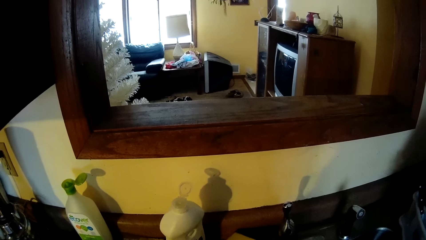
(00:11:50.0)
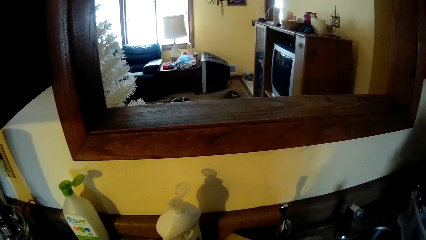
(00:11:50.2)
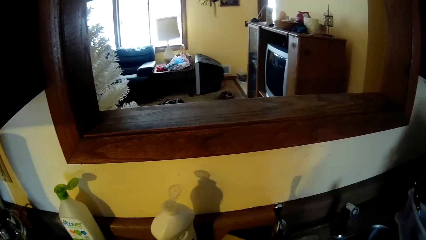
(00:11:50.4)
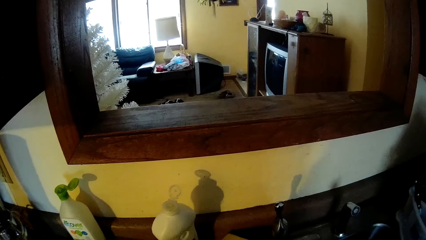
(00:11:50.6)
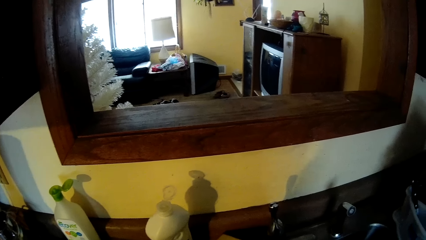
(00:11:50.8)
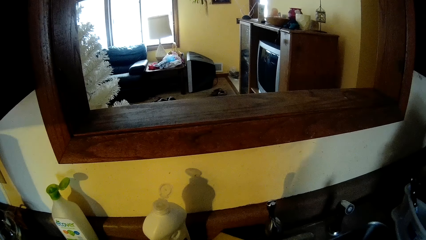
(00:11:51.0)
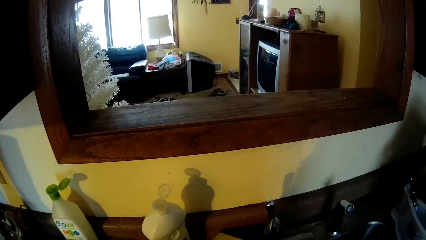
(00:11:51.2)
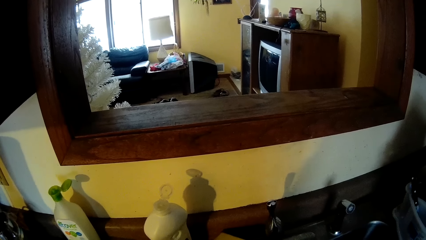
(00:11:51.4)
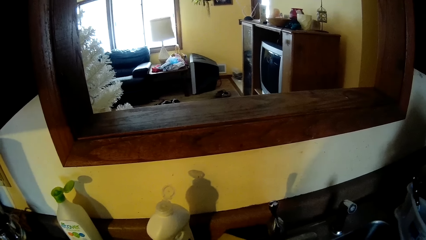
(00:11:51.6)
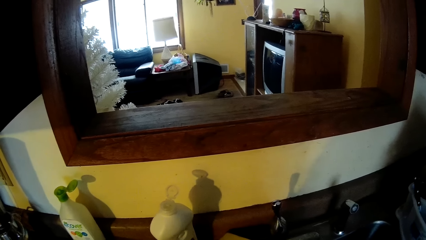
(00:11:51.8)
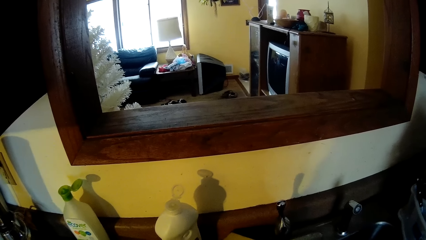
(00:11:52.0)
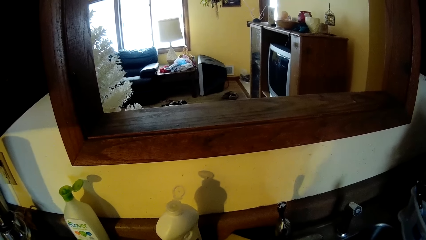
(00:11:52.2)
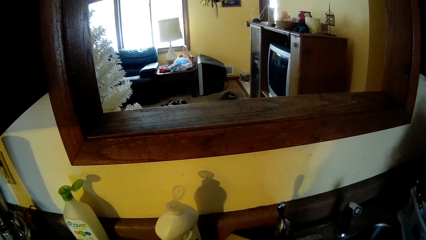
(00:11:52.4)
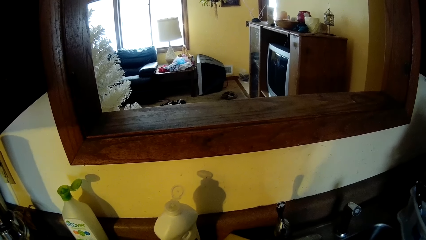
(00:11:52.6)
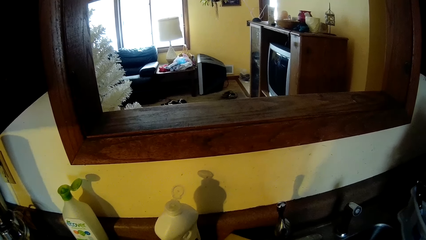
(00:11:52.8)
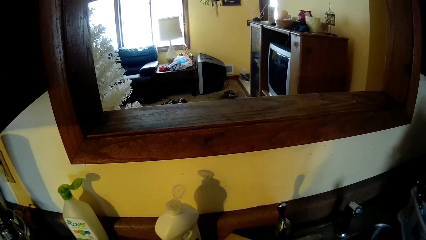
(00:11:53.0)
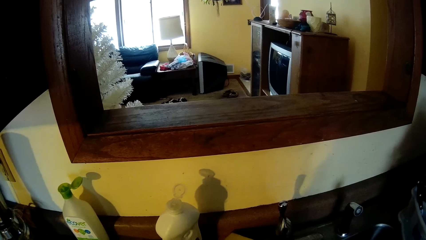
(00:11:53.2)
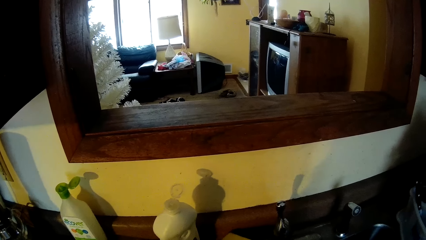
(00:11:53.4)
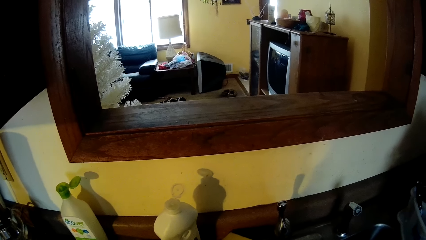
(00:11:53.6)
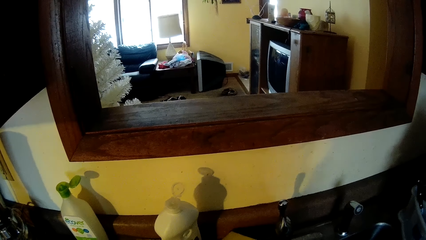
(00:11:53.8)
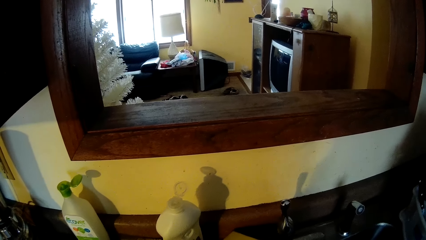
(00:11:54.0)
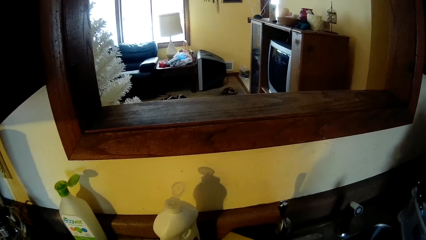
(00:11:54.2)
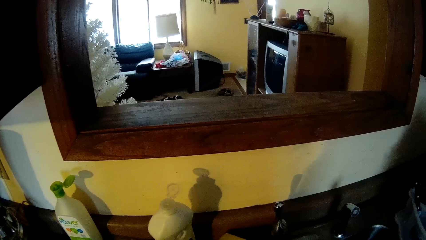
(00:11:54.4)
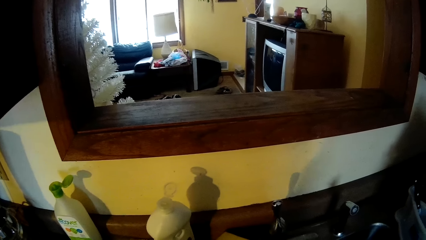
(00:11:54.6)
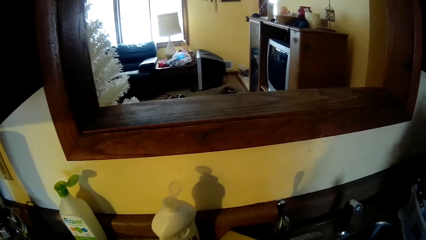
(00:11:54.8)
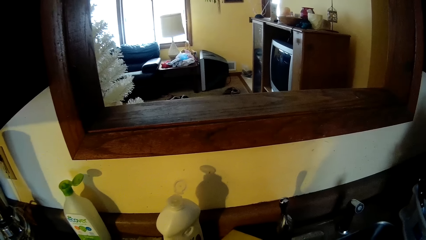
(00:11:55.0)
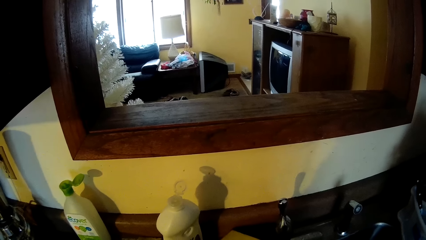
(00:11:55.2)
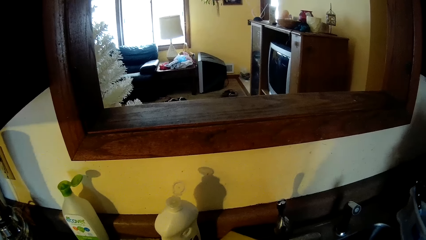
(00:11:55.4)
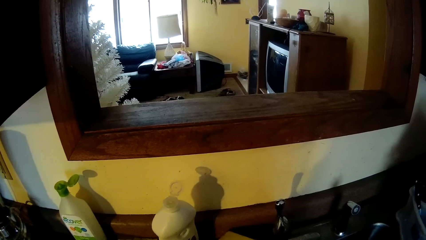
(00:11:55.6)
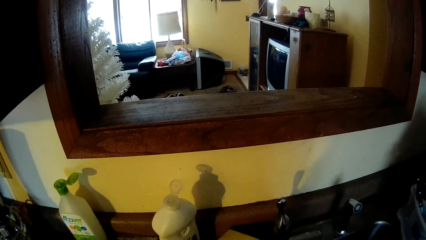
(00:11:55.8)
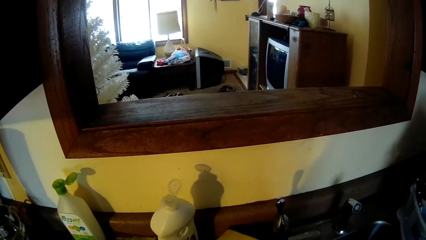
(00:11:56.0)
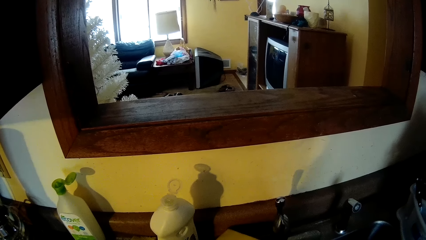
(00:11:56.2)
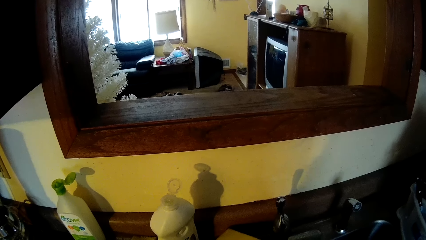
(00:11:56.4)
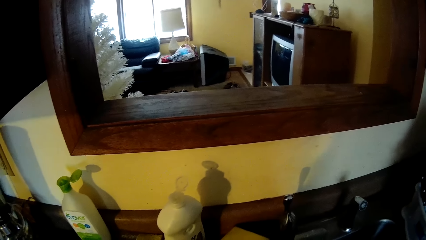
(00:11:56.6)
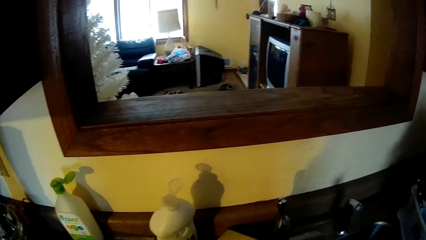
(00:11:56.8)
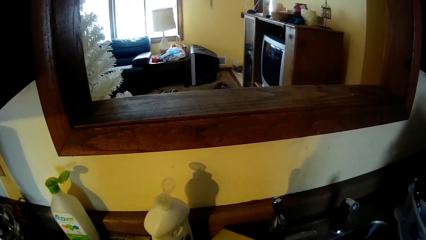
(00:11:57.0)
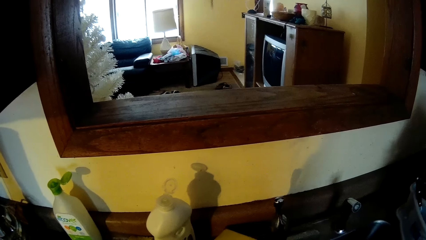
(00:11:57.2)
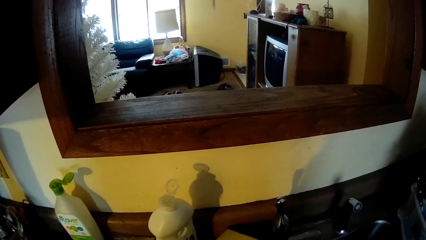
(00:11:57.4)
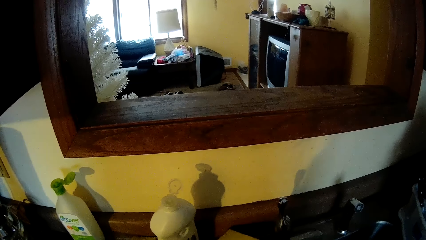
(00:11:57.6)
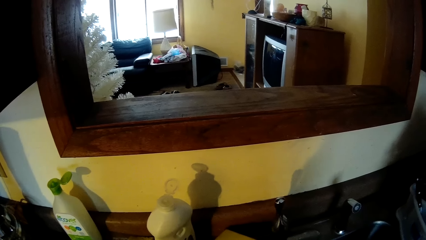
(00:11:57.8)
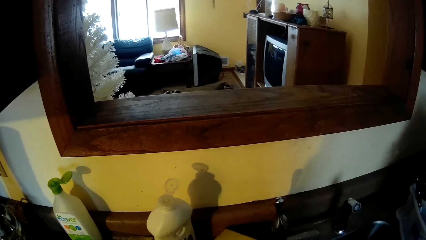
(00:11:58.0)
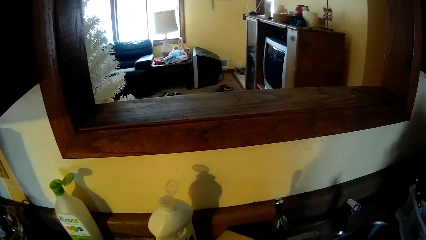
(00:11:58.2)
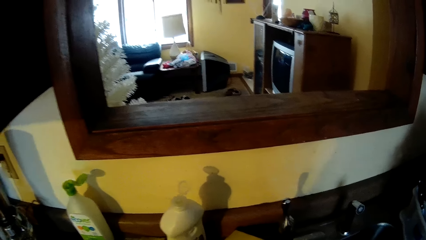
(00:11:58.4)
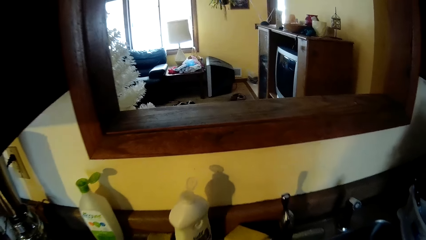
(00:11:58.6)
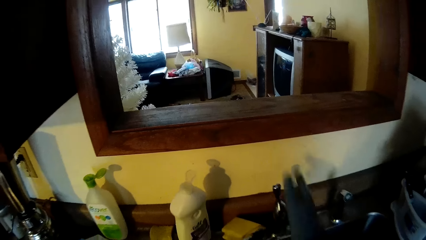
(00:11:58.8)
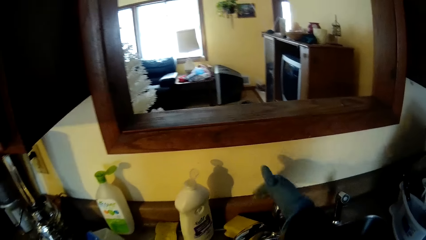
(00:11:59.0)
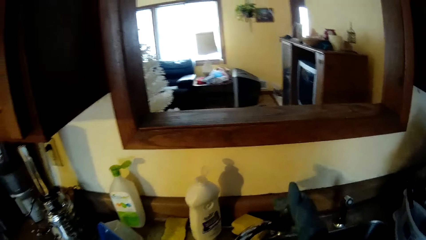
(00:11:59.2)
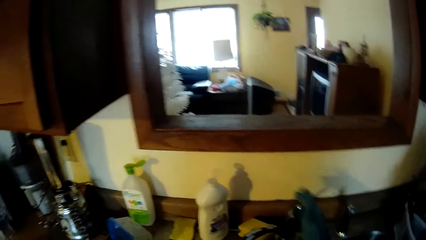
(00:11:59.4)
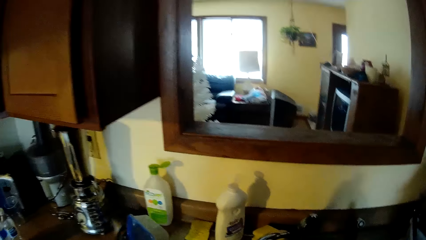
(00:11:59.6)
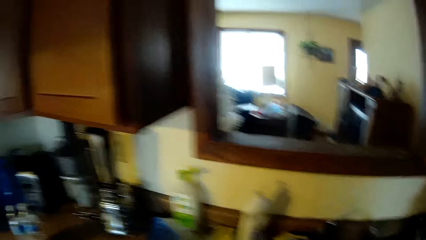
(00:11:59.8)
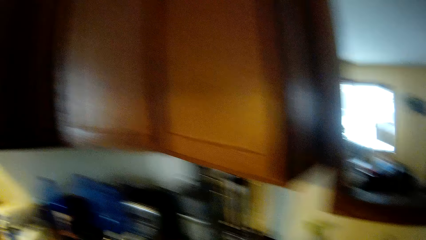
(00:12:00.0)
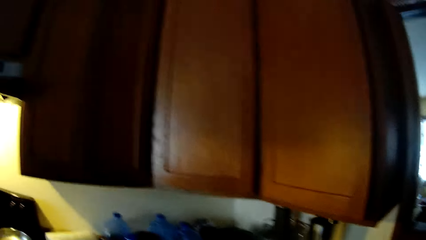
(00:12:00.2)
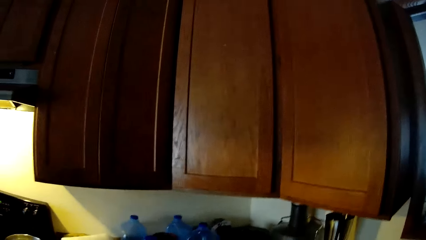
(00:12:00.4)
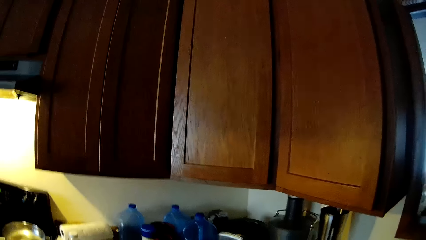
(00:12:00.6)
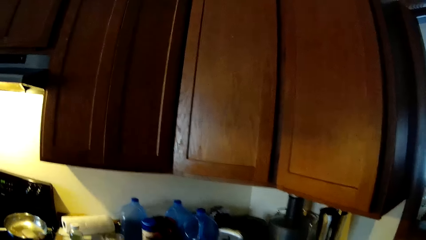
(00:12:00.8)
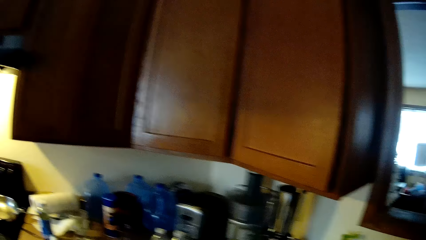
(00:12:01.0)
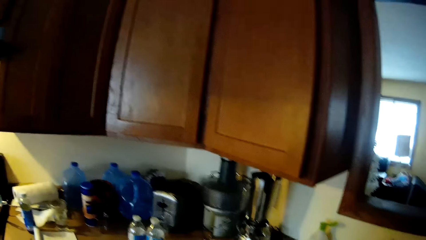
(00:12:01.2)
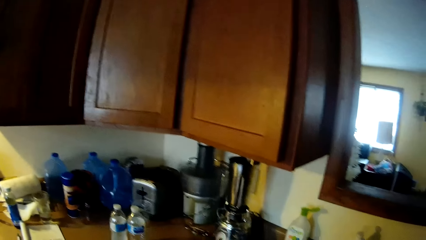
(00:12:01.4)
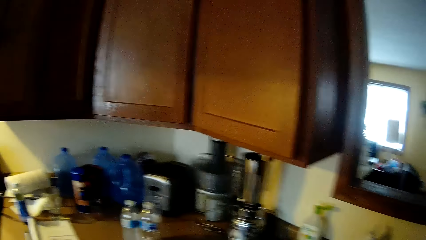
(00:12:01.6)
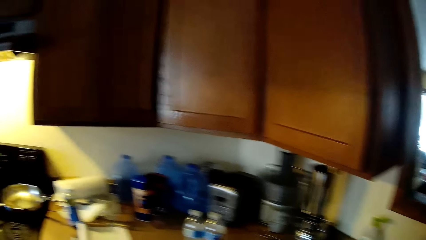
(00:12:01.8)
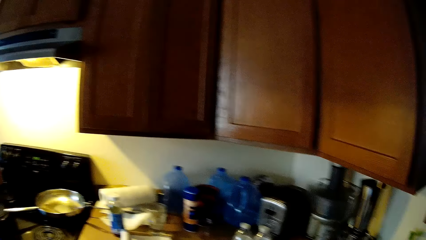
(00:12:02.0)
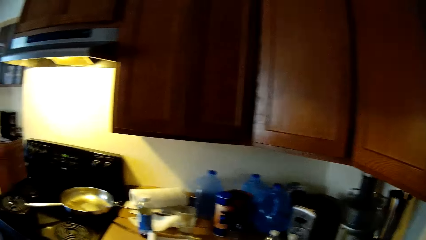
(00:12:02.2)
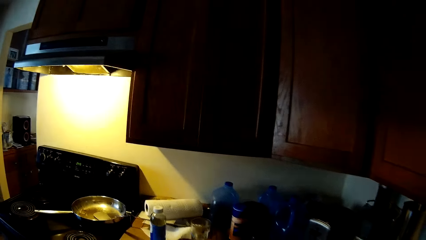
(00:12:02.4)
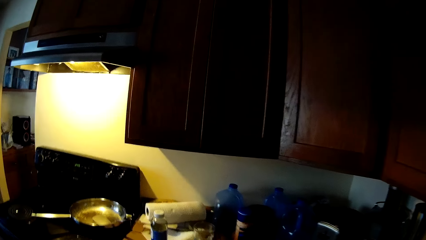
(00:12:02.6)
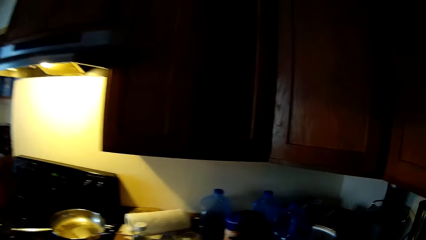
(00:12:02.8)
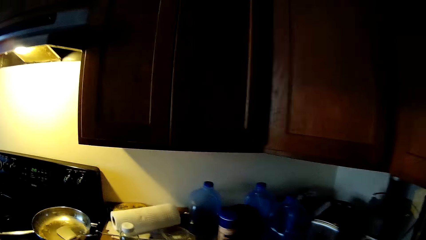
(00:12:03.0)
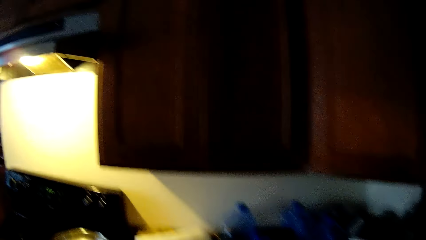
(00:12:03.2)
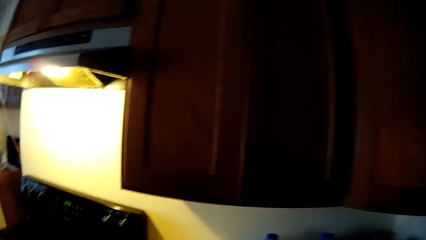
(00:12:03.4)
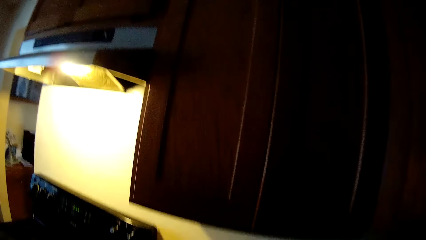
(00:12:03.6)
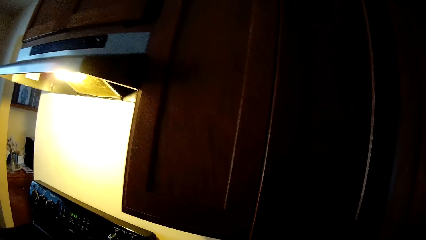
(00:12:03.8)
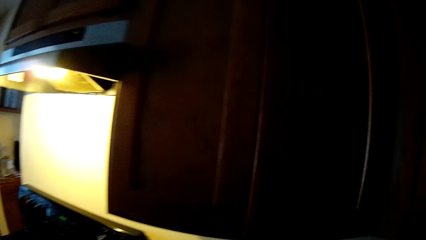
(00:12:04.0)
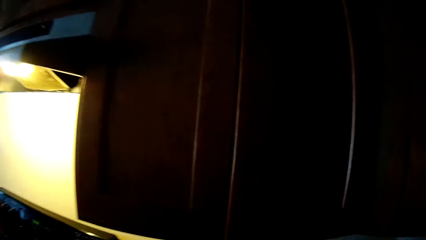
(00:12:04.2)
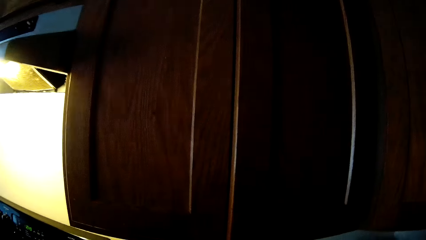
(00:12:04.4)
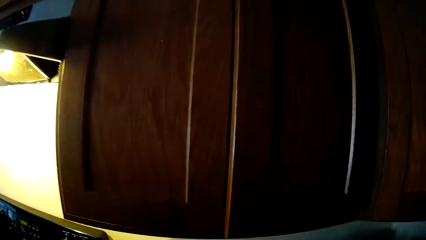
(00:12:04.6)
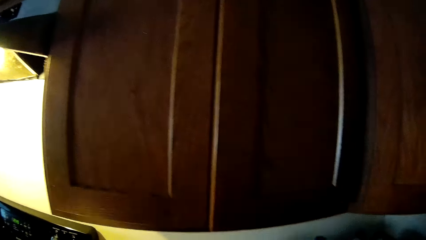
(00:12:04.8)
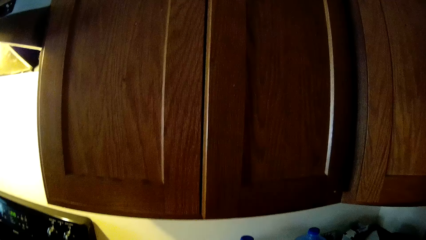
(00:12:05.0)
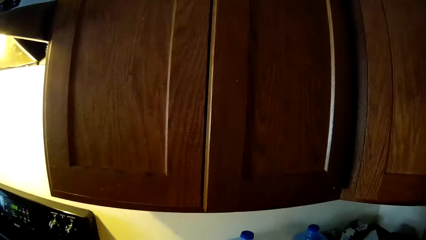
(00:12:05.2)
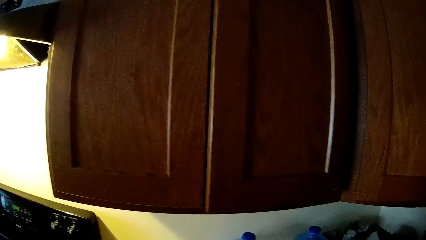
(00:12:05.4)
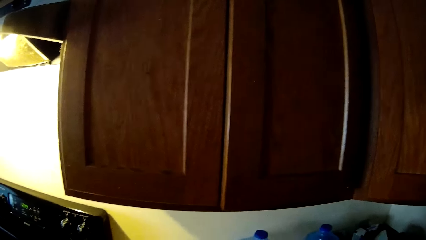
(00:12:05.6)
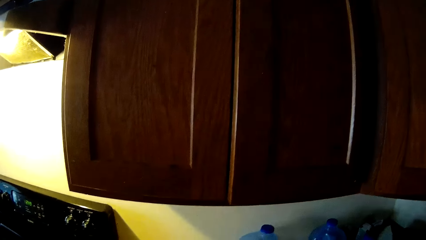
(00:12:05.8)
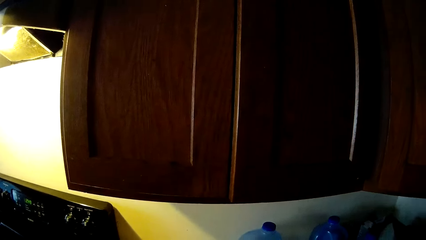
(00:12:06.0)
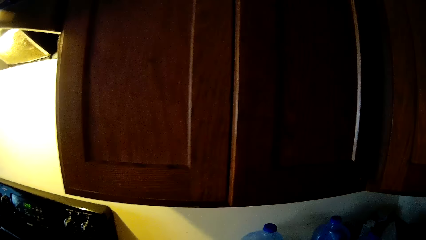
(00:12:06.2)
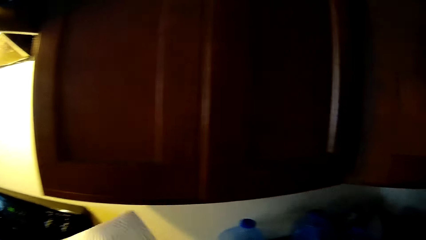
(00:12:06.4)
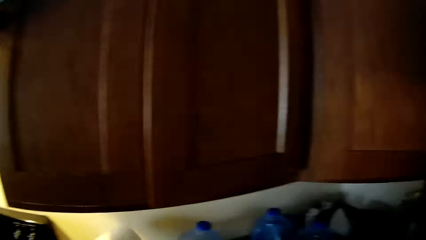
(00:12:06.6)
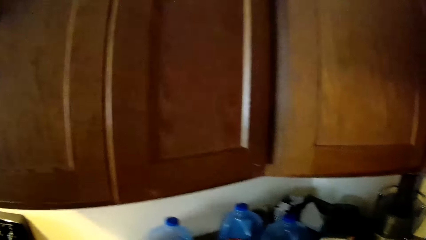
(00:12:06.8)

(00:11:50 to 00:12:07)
The camera wearer turns on the sink tap. He closes the faucet with his right hand. He turns around and looks around. He walks to the counter top.
